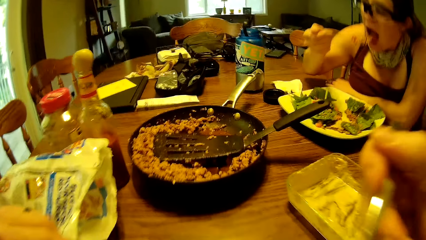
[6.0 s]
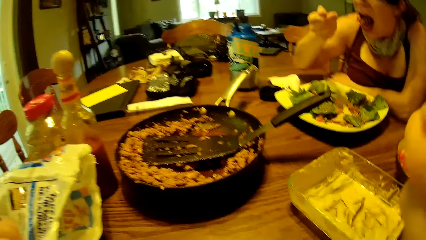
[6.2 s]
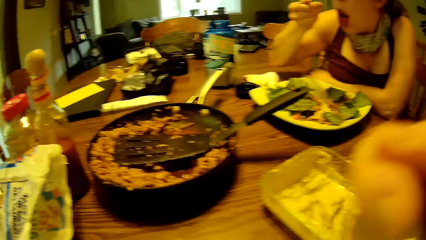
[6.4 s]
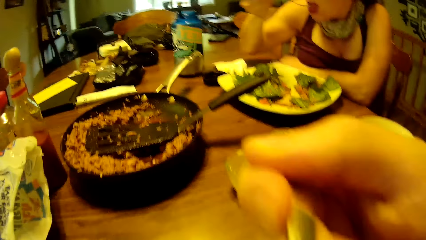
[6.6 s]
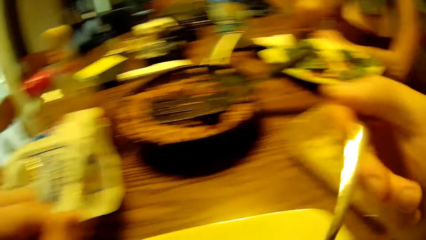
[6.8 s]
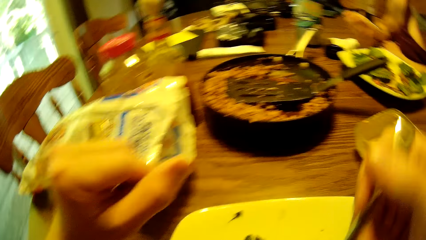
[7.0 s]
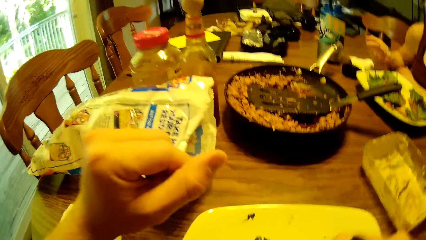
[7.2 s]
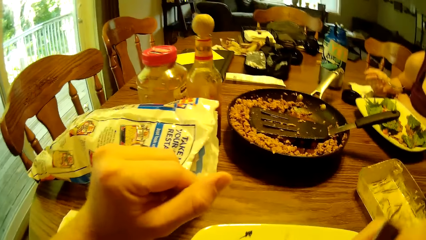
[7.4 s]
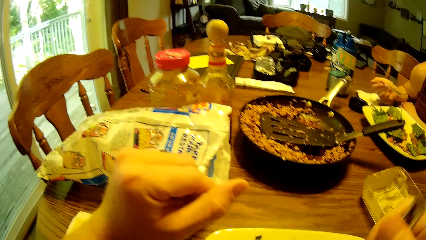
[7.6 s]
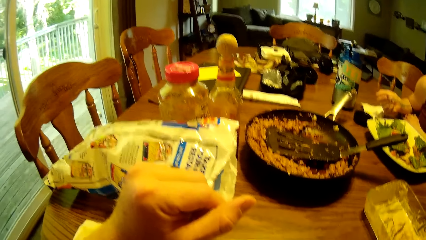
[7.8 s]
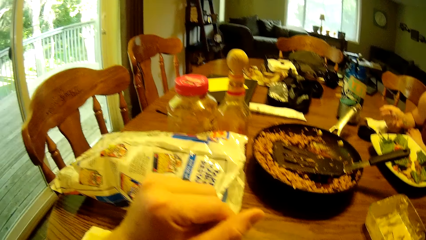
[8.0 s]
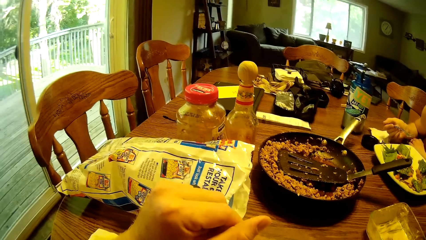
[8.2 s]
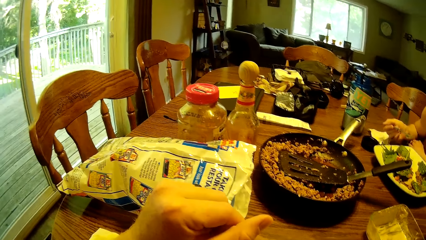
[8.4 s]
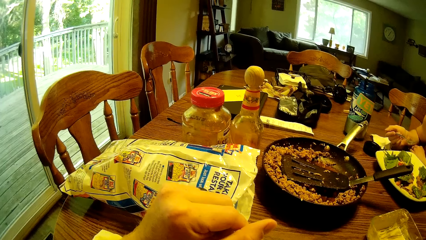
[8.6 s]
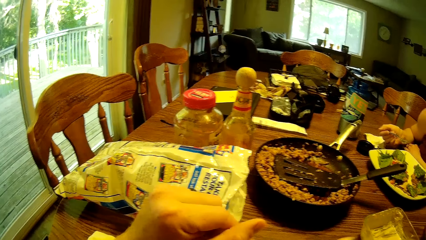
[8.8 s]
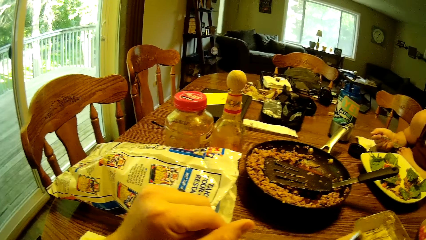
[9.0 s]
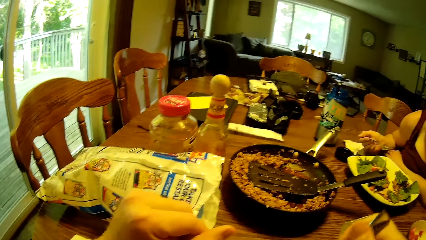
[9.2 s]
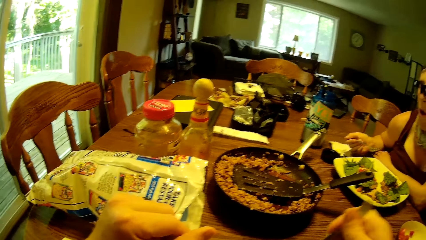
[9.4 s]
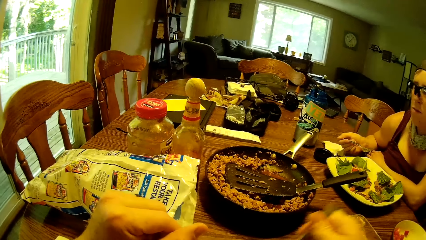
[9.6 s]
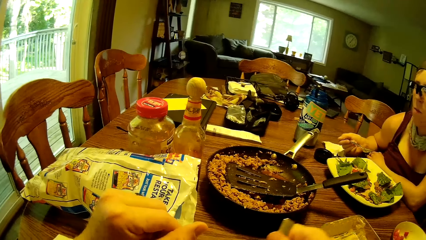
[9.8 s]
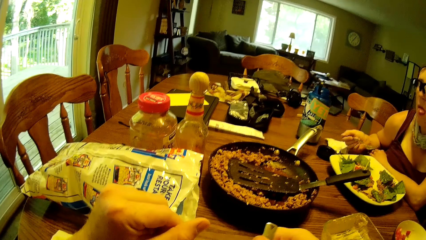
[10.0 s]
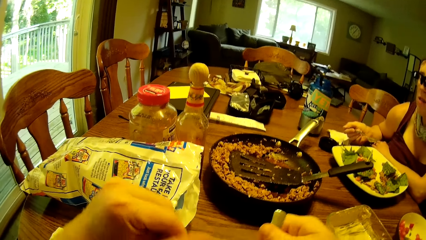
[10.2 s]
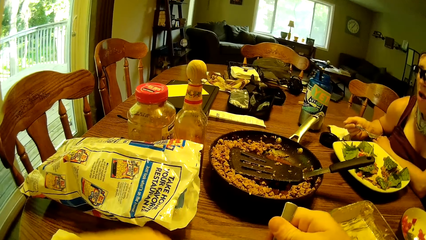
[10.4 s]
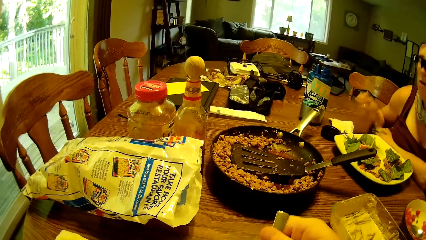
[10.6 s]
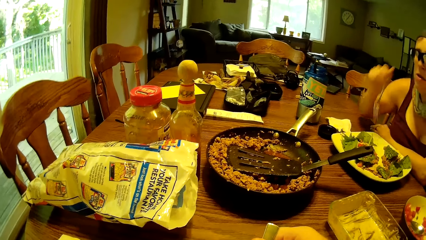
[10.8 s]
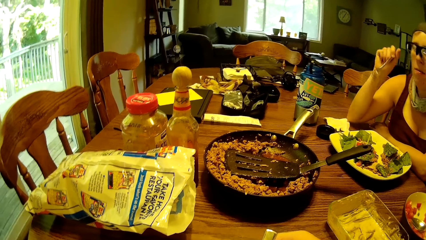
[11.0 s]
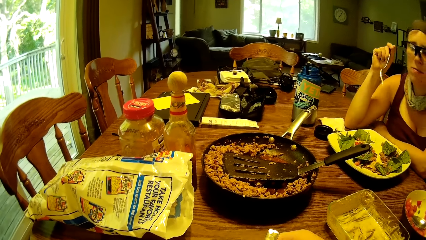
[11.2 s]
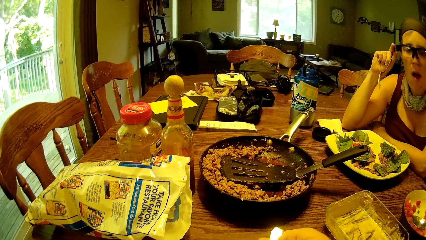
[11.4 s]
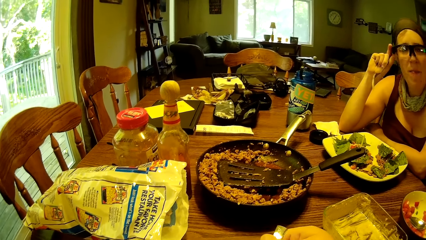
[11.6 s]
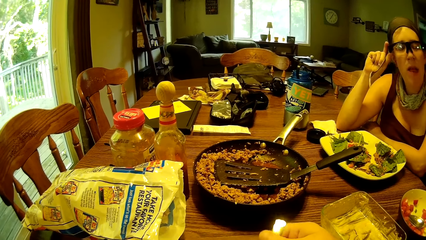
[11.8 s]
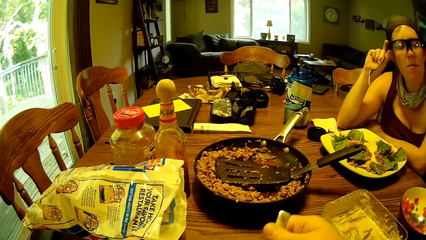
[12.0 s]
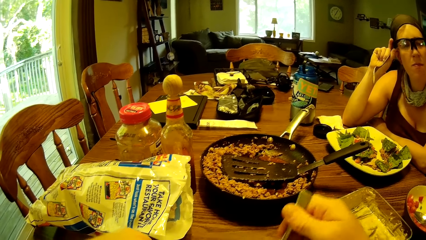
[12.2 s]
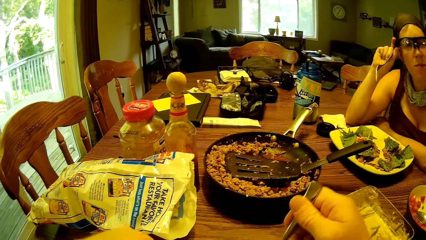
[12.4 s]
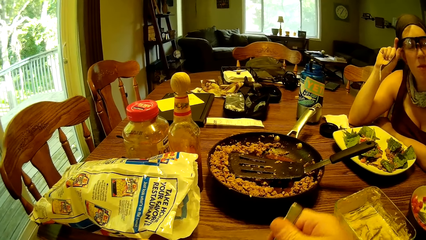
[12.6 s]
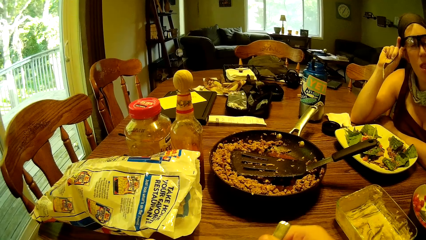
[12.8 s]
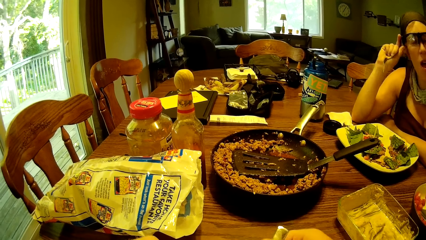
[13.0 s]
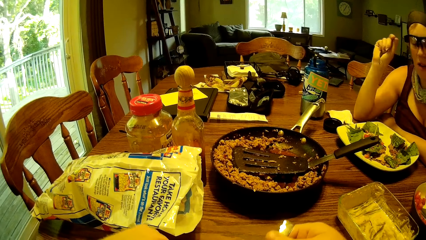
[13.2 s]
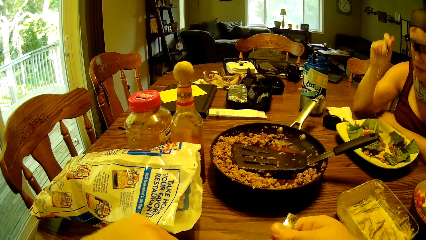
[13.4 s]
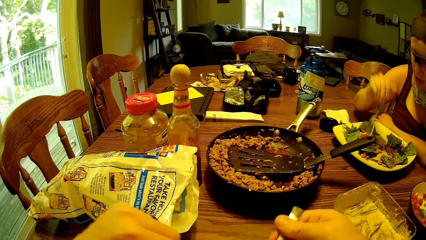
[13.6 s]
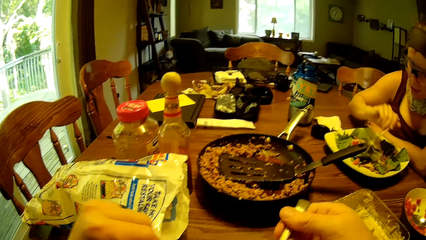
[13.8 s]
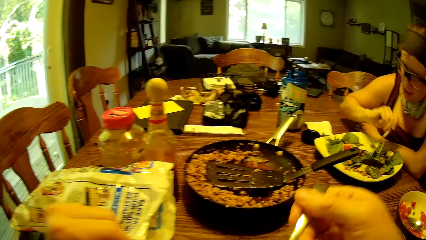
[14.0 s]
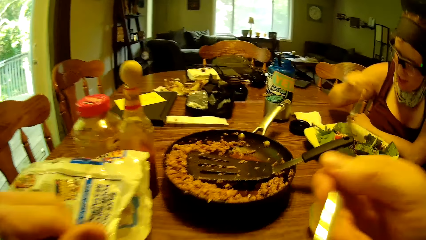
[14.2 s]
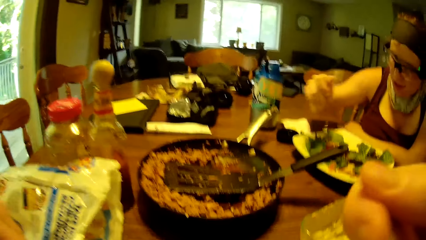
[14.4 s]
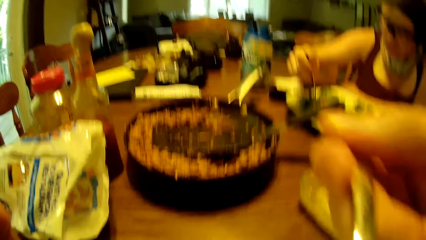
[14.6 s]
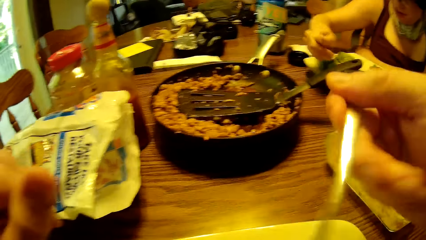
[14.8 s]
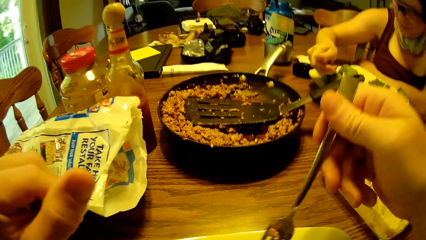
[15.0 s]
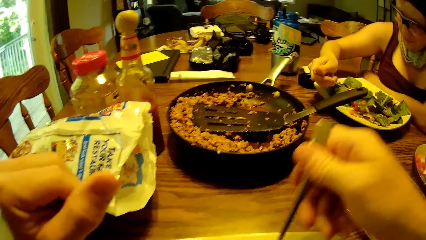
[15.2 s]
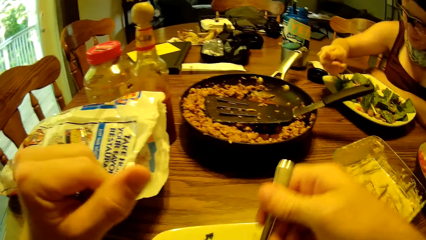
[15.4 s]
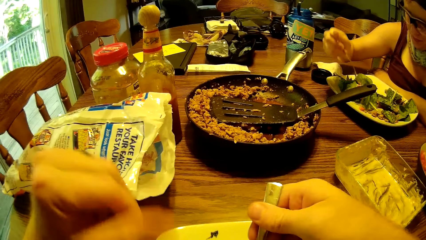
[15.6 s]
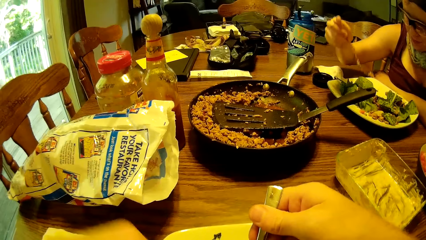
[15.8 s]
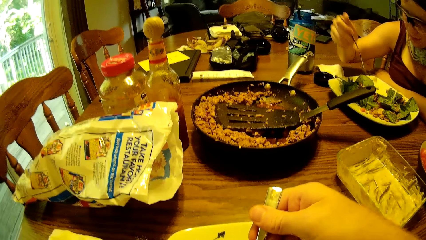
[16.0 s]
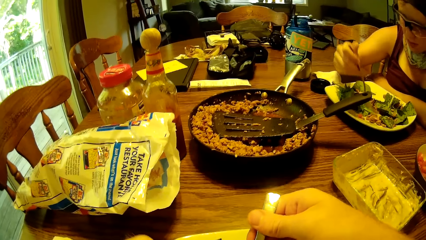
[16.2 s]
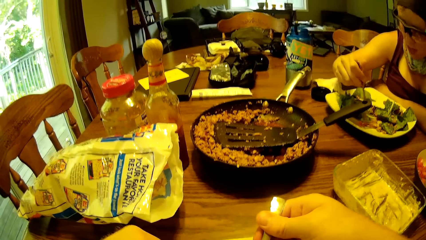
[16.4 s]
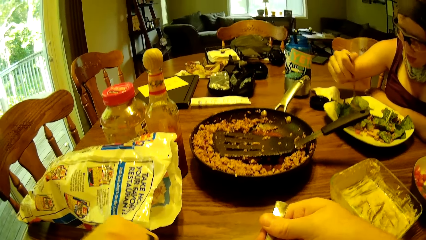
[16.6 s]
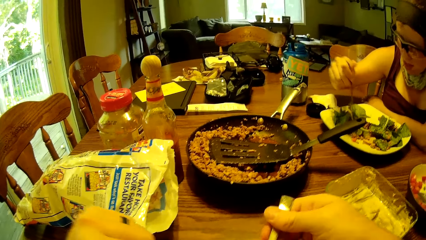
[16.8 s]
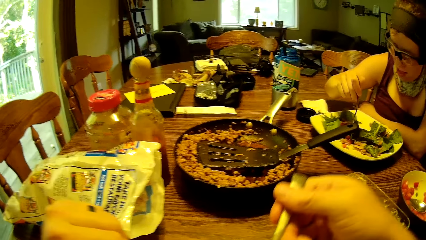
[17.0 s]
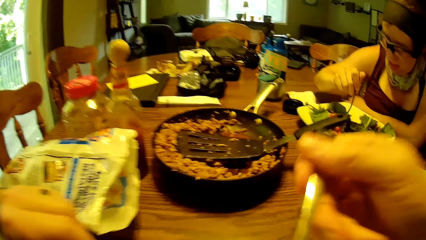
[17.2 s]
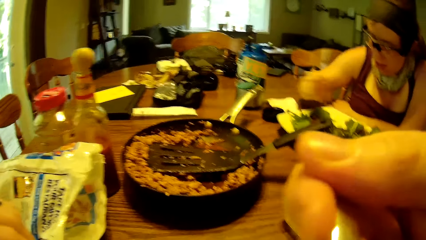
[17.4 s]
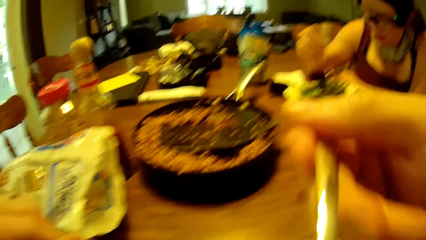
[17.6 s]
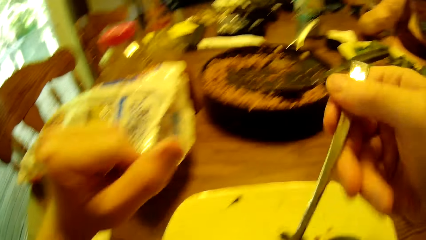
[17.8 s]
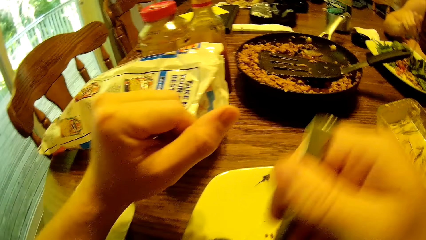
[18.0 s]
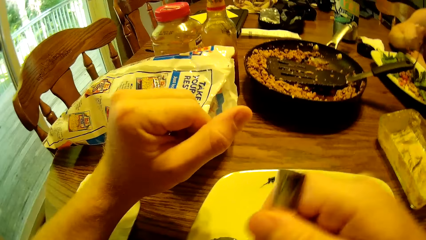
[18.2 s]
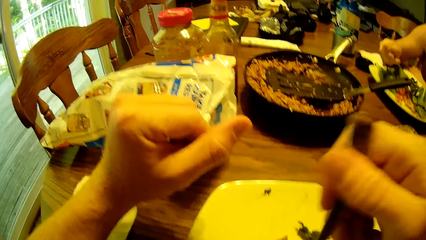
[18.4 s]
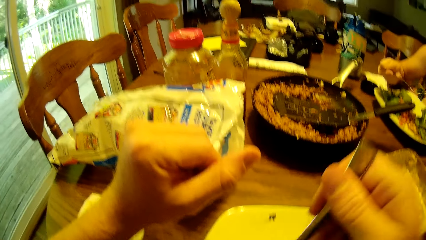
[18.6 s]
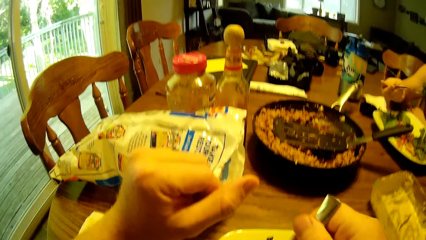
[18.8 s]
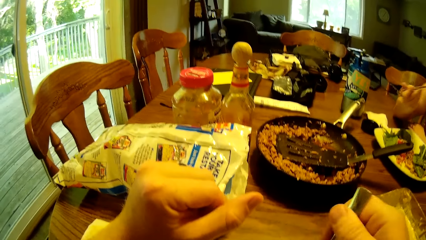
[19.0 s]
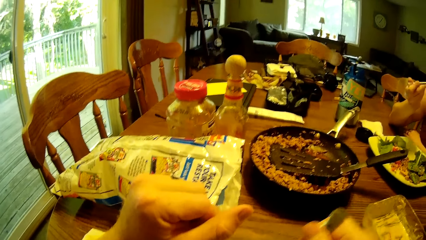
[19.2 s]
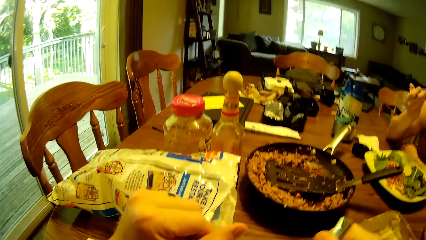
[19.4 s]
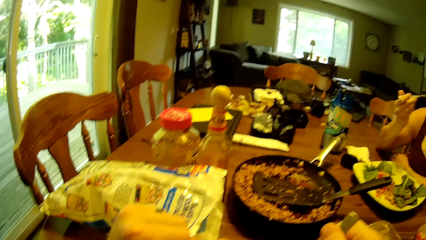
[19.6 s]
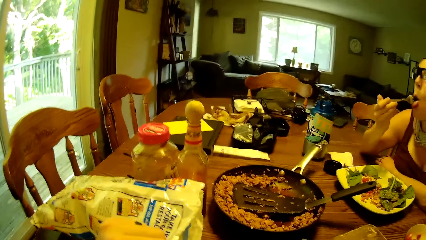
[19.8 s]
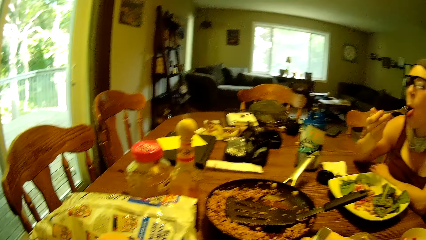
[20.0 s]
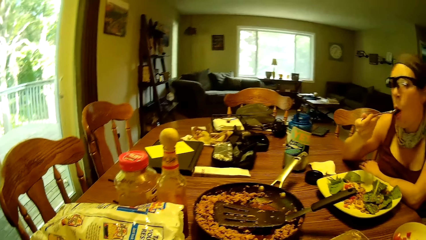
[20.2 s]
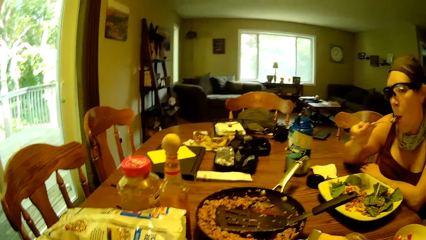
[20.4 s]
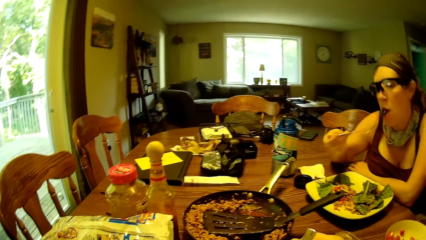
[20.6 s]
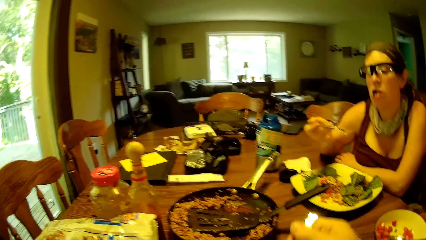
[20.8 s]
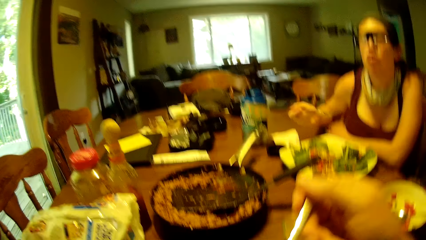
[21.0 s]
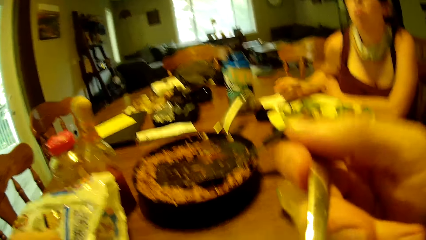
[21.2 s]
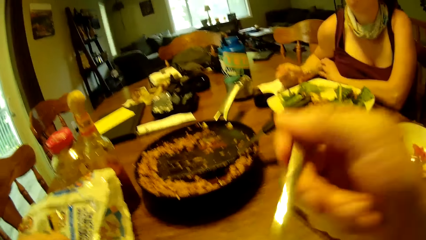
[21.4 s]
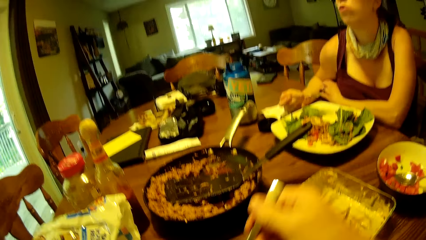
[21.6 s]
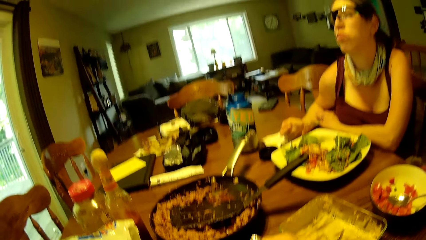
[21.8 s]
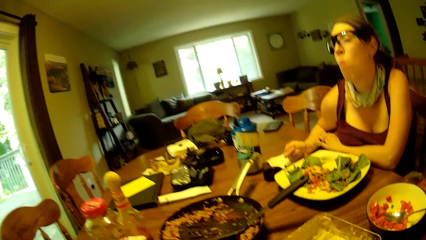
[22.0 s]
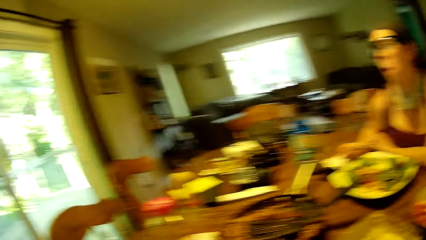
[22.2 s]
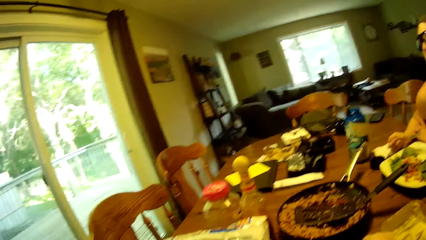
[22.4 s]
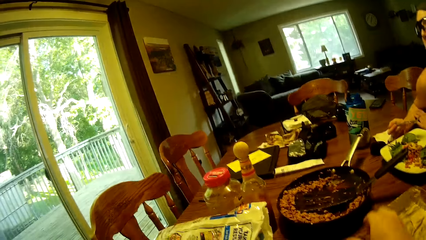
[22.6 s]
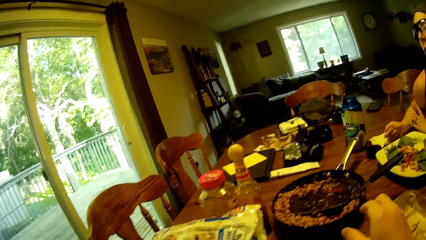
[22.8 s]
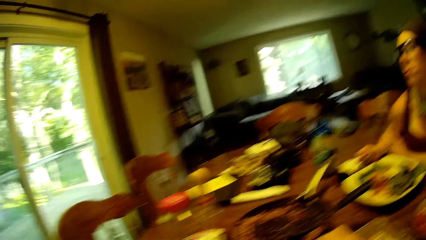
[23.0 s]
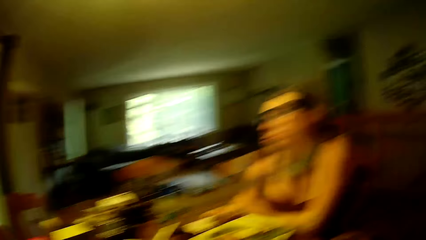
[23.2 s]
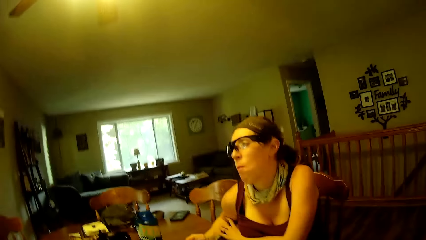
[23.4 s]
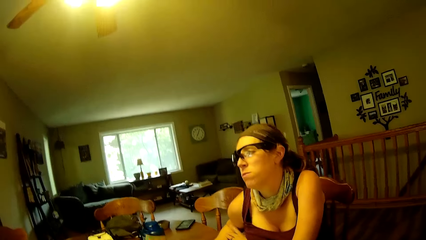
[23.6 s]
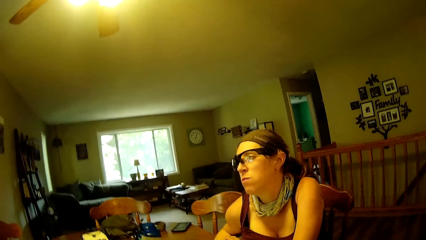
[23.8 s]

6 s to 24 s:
The camera wearer eats the food with the spoon. The woman eats the food. The camera wearer dips the fork in the ceramic plate. The woman rests her right elbow on the dining table and touches the edge of her glasses. The camera wearer picks up a spoon. The woman stirs the food with the fork. The camera wearer eats the food with the spoon. The woman scoops the food with the fork. The camera wearer dips the fork in the ceramic plate. They pick up the spoon from the plate. They eat the food with the fork. They dip the fork in the ceramic plate. The woman eats the food in the house. The camera wearer eats the food with the fork.
